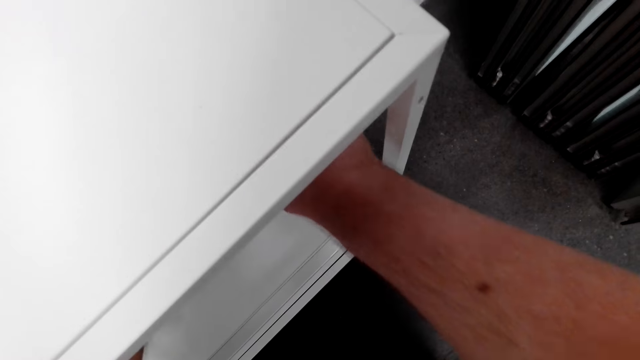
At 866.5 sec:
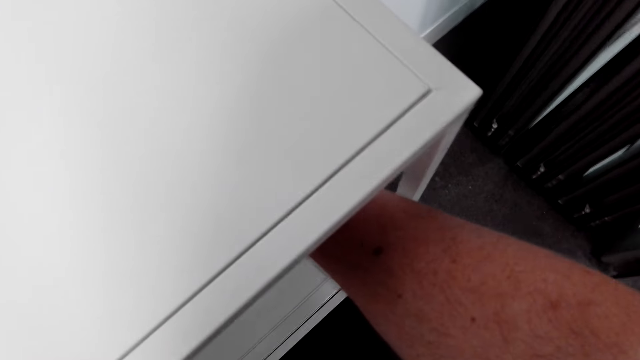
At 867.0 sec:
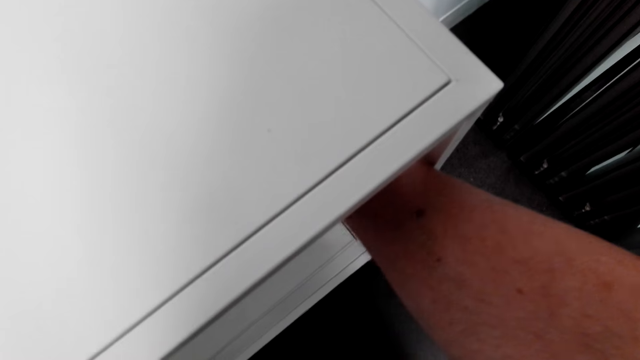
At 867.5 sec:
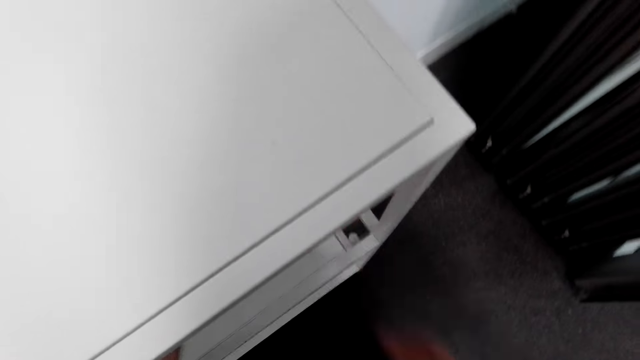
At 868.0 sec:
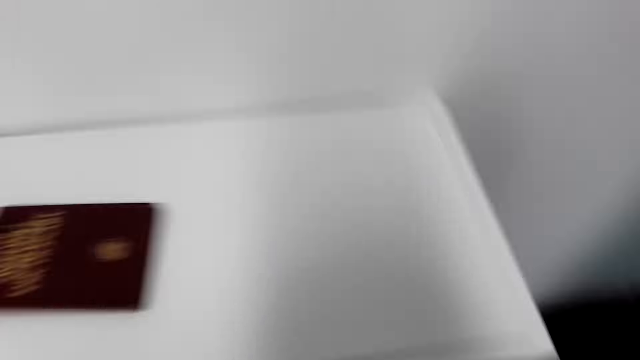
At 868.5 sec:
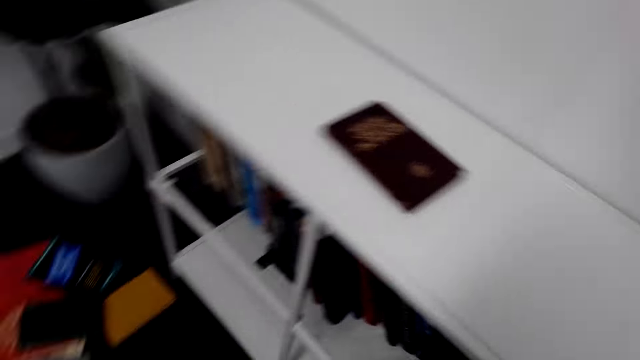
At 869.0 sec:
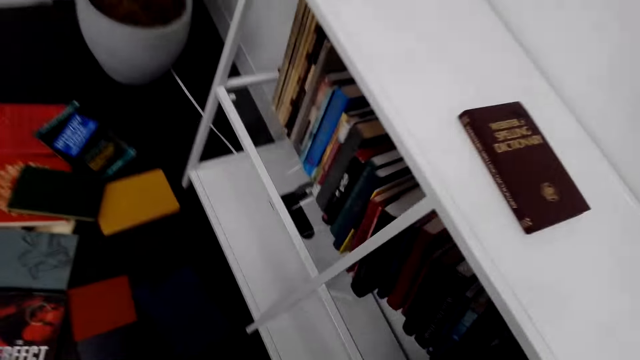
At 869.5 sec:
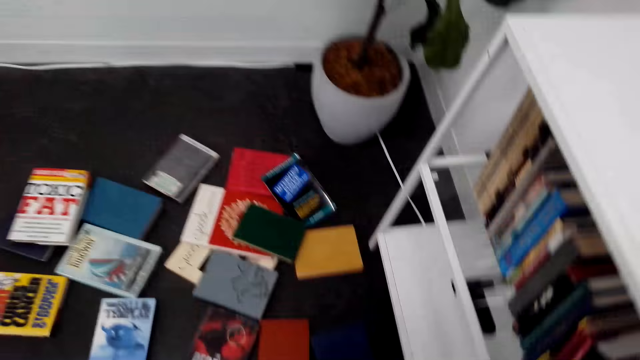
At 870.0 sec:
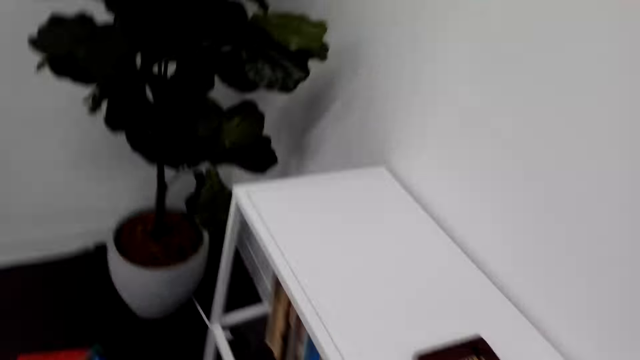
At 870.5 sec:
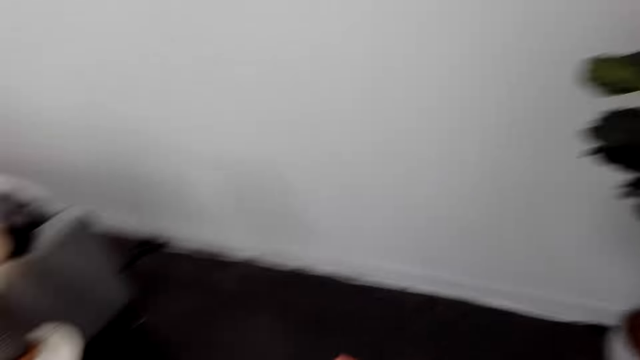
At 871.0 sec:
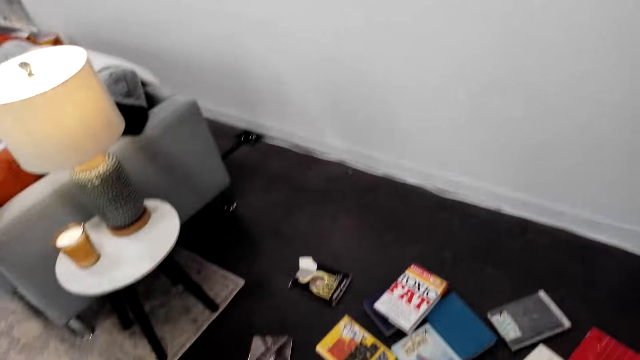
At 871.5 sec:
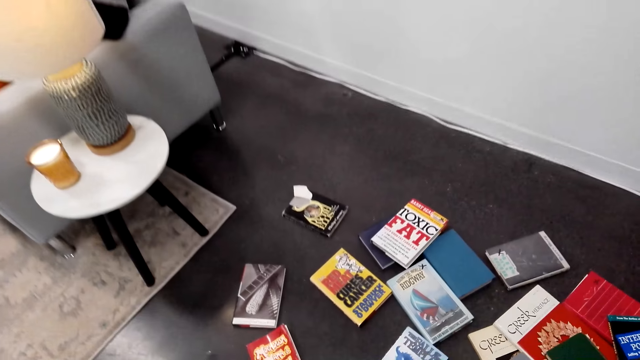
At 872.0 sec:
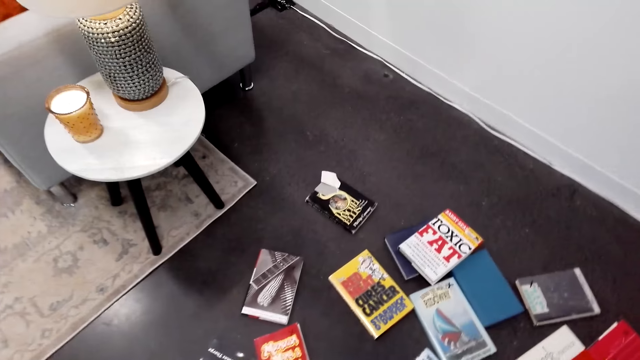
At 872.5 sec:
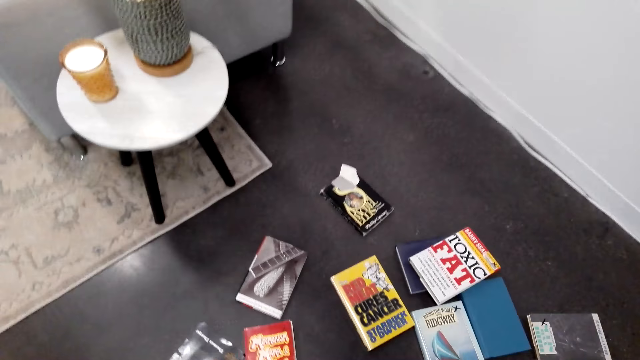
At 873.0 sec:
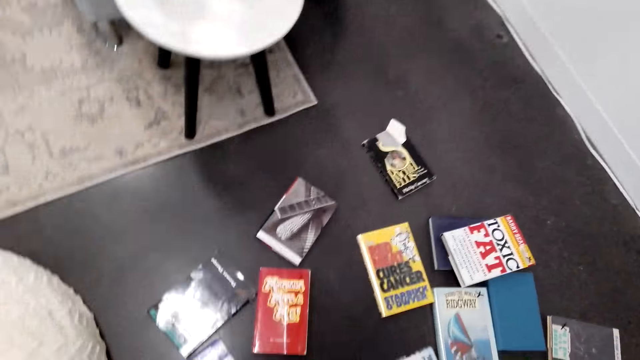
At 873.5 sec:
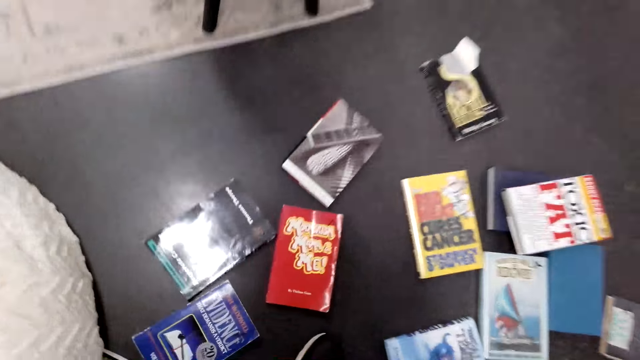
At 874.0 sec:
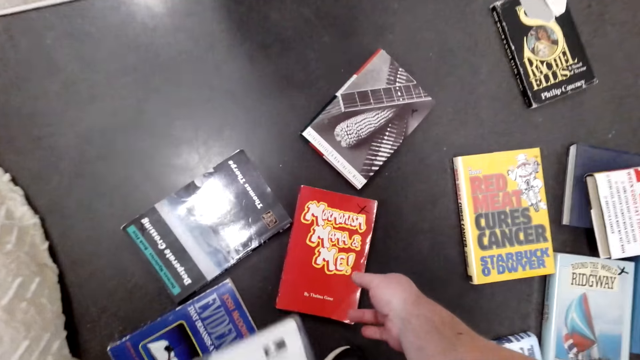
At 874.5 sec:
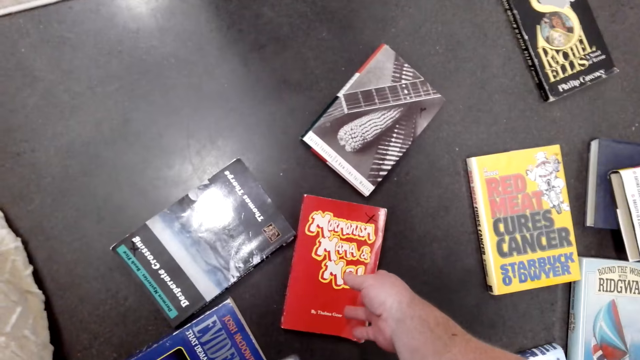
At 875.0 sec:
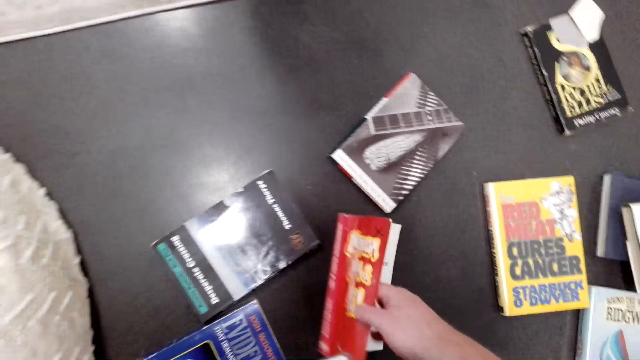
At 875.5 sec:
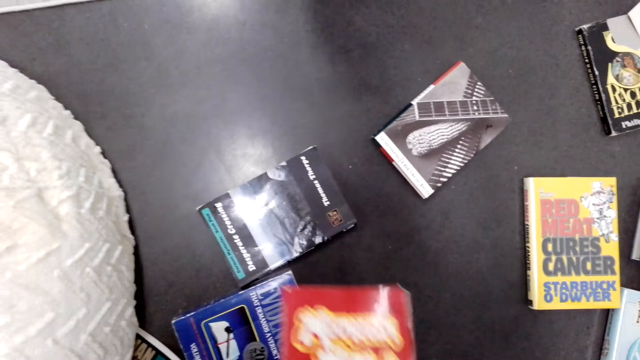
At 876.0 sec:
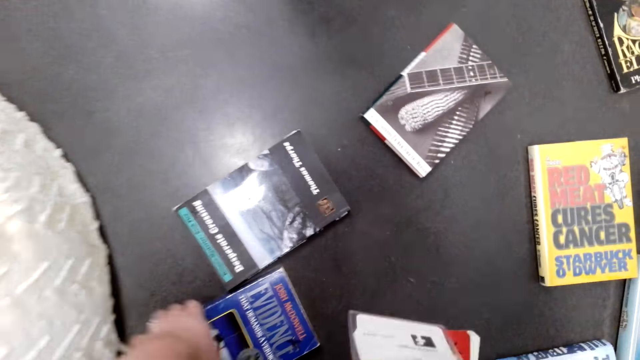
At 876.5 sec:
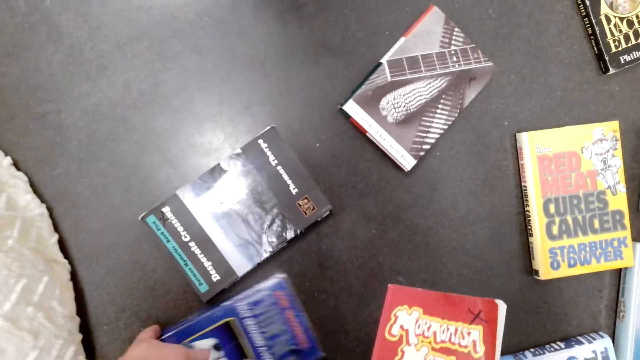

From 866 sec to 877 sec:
The camera wearer walks in the bookshop. They pick a book from the floor.

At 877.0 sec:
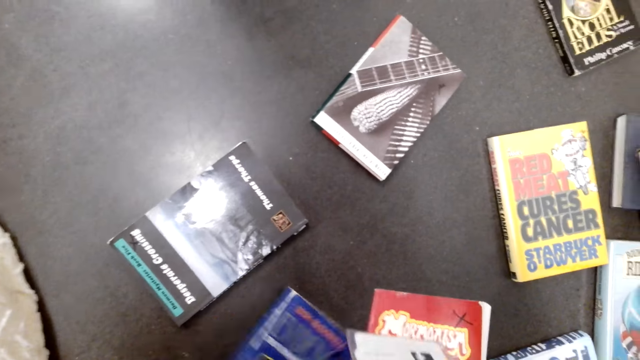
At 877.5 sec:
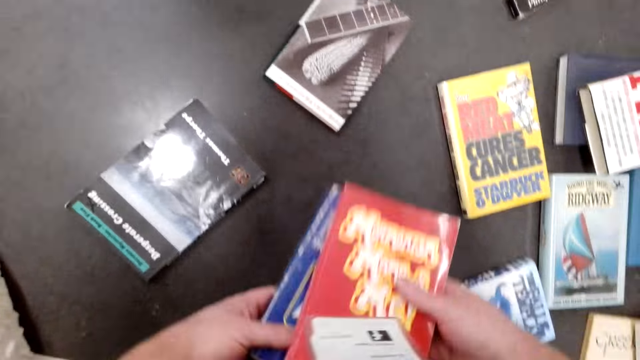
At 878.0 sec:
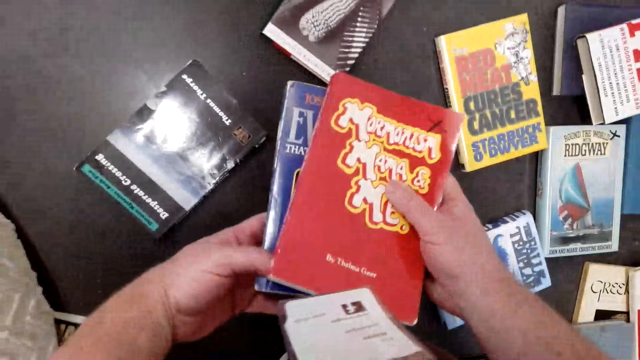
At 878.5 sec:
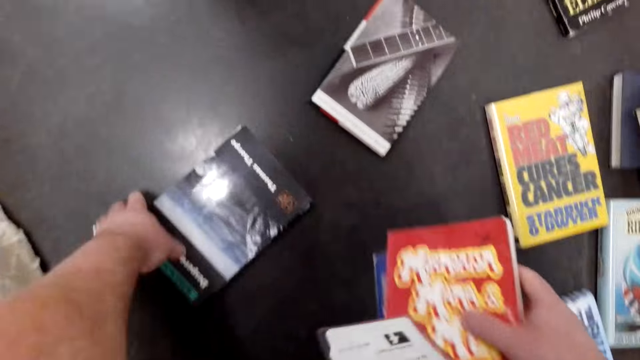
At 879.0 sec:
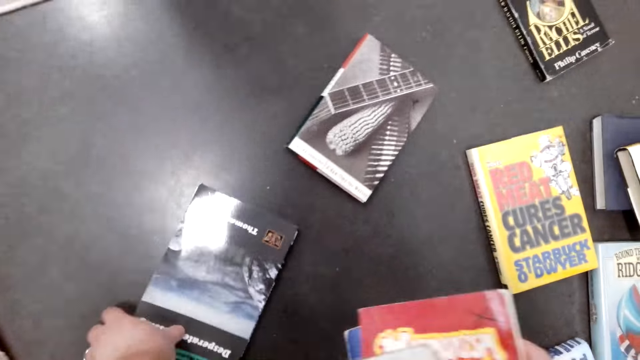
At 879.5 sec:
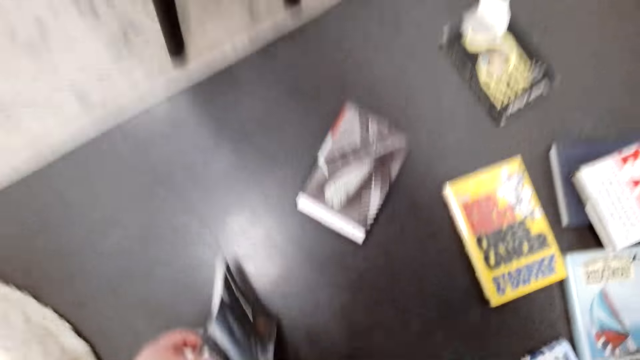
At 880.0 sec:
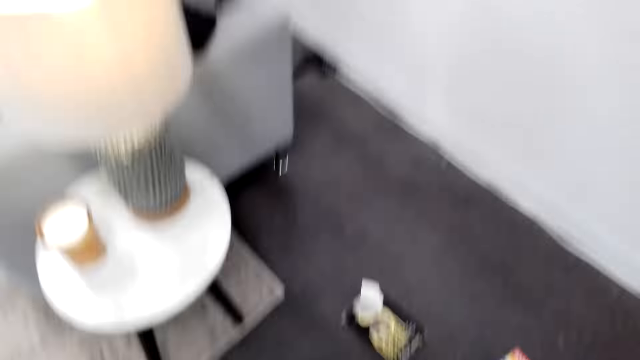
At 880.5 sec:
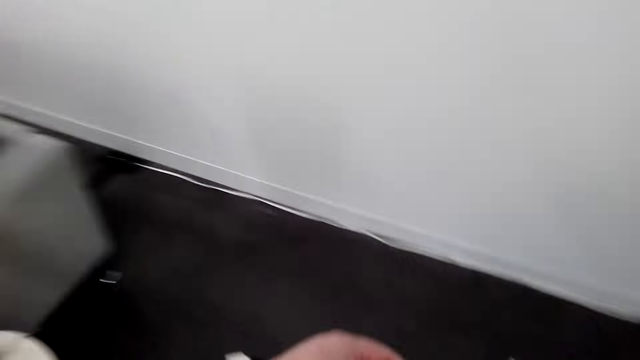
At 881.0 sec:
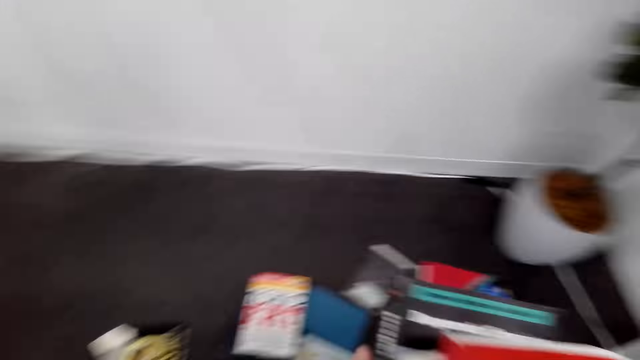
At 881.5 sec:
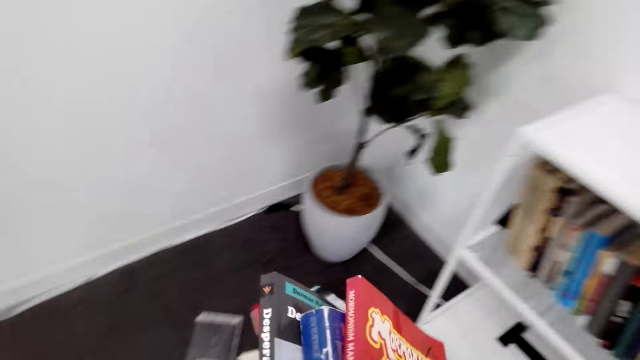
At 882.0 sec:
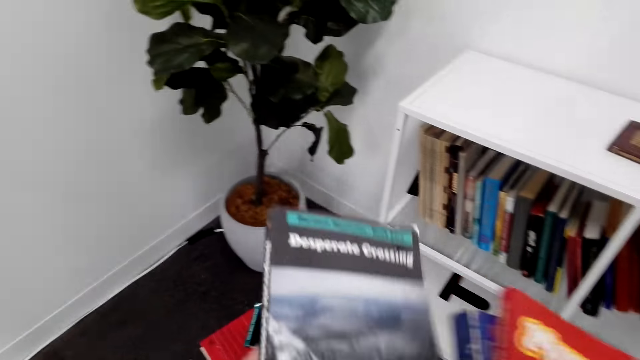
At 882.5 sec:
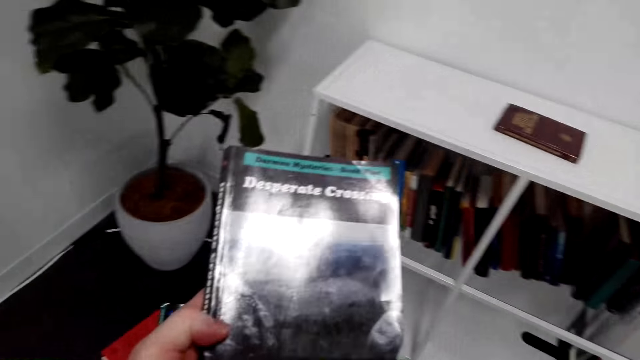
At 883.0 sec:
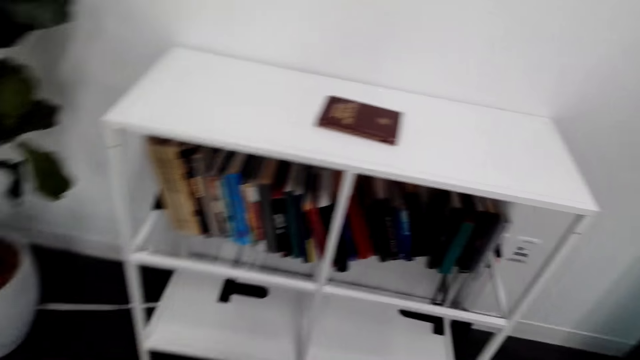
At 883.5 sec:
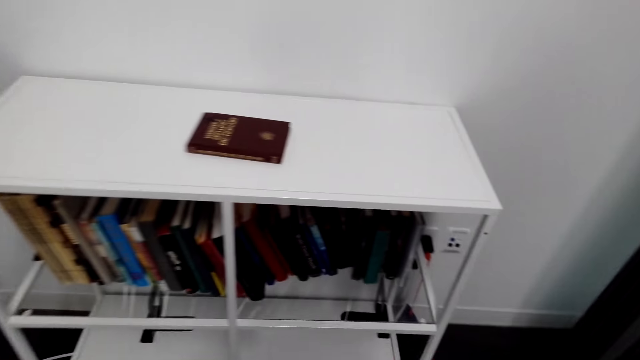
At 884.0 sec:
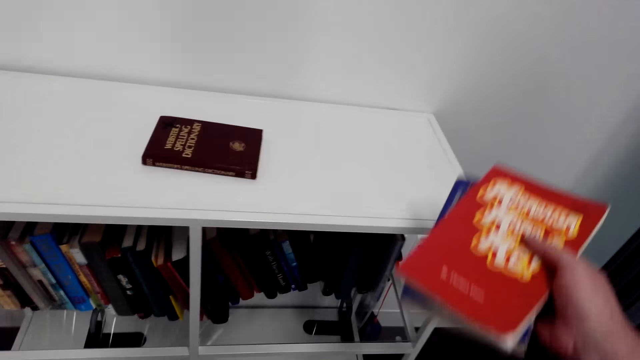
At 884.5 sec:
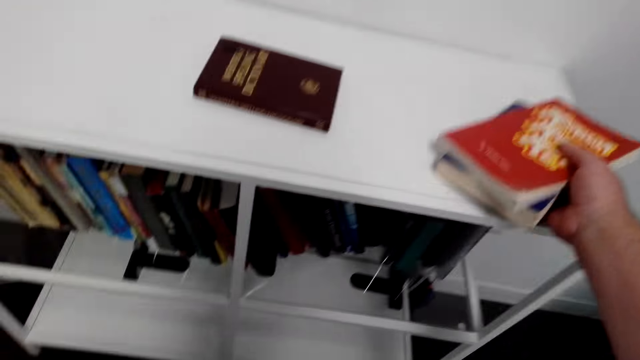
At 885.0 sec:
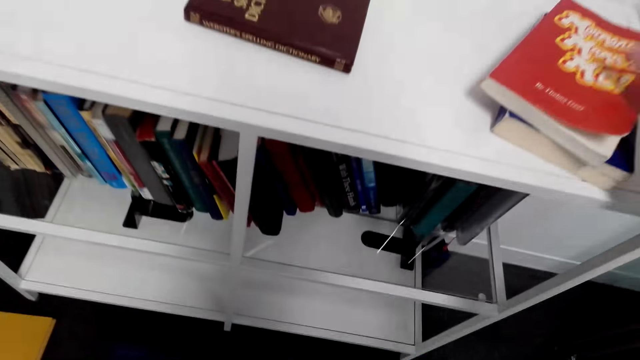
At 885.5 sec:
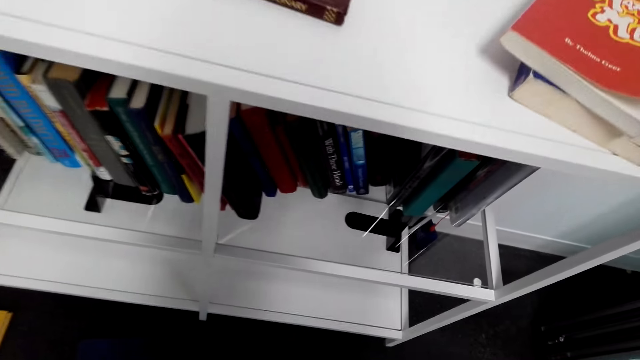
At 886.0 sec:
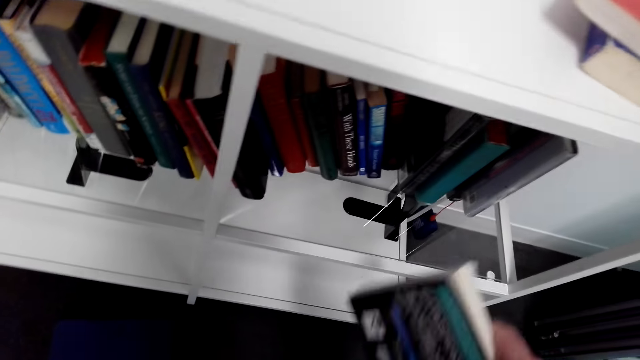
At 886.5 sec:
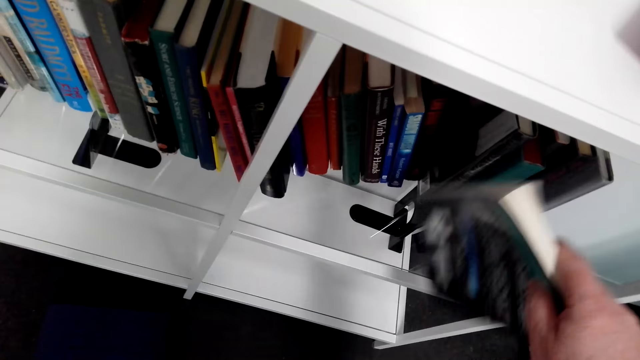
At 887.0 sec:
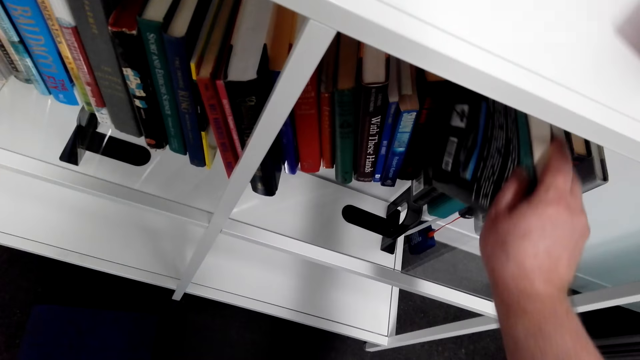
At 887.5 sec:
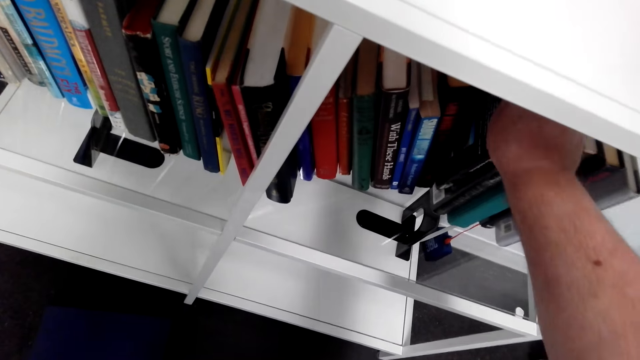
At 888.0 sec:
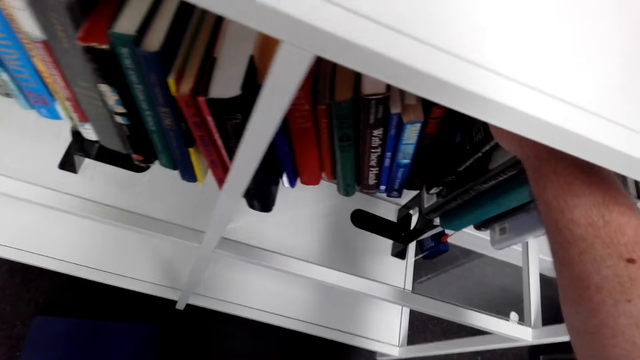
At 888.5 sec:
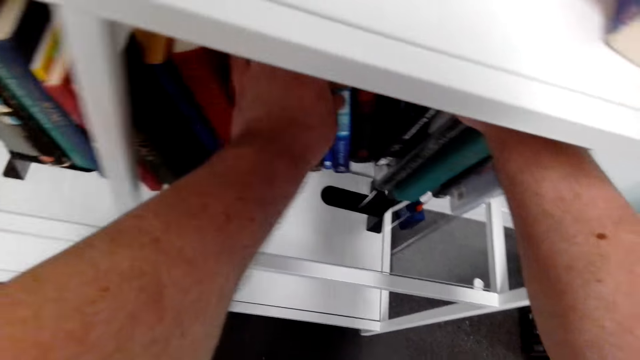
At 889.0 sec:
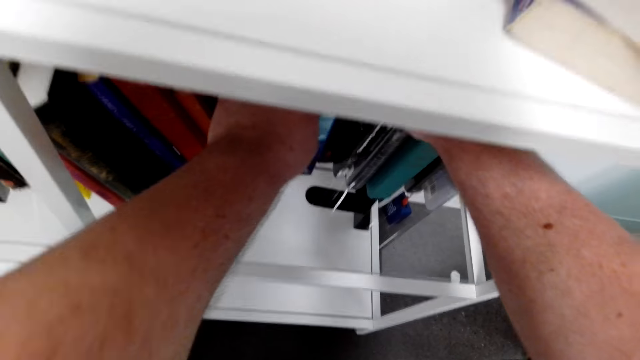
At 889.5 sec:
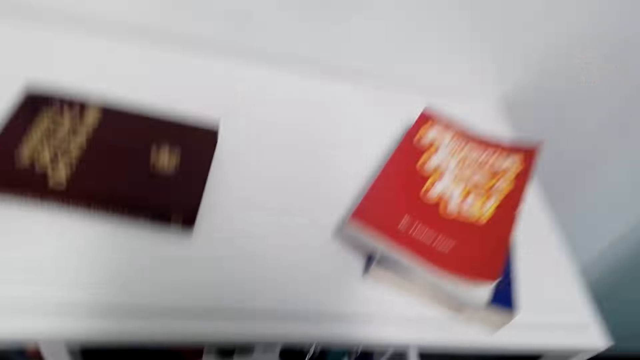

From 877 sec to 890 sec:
The camera wearer picks another book from the floor. They pass the book to the right hand. They pick another book from the floor. They pick a book. They turn in the room. They put the books on top of the shelf. They fix the book in the shelf. They put the book on the shelf.
